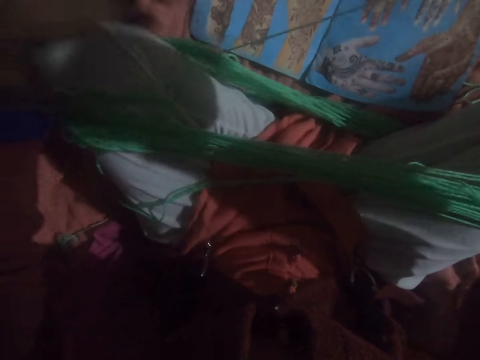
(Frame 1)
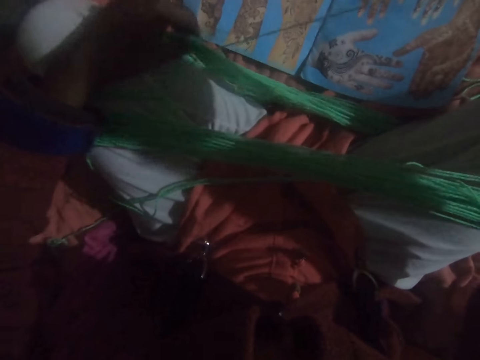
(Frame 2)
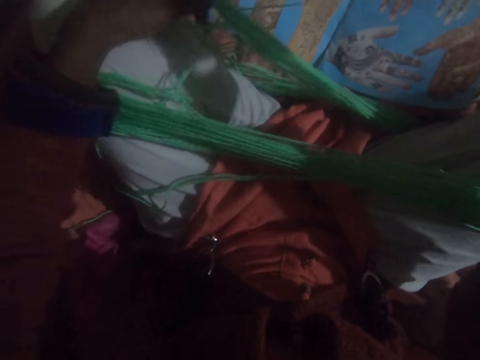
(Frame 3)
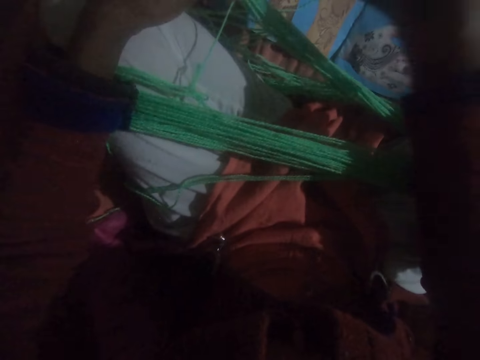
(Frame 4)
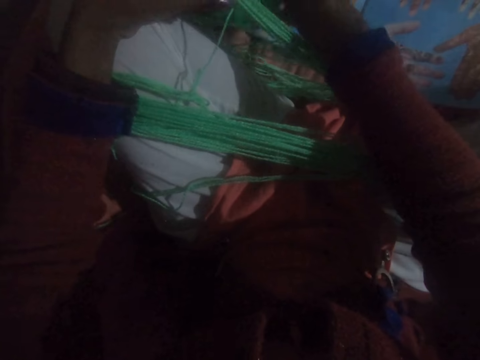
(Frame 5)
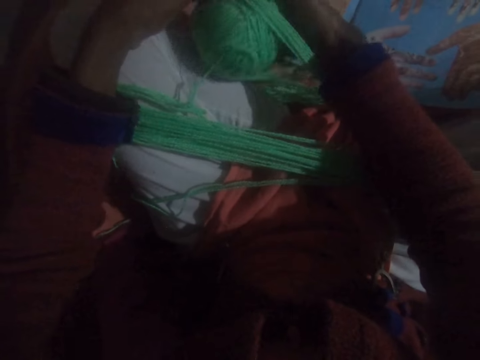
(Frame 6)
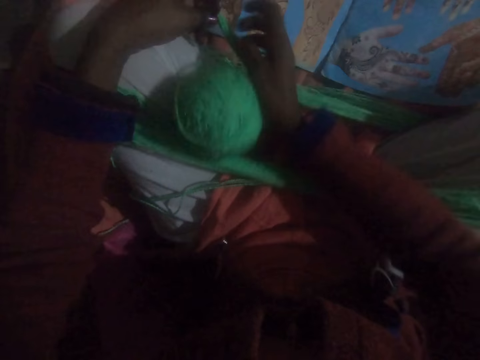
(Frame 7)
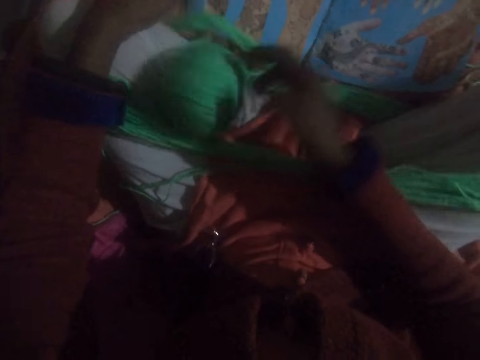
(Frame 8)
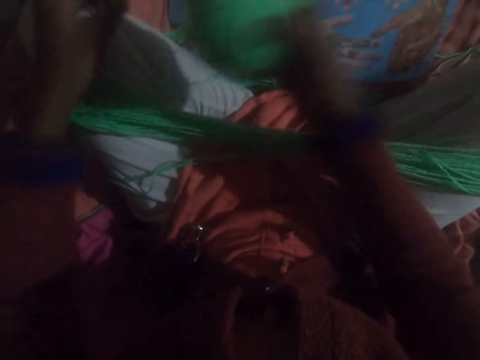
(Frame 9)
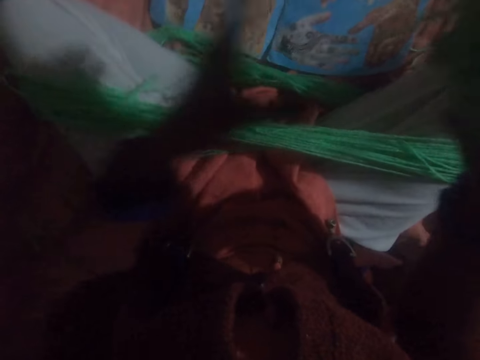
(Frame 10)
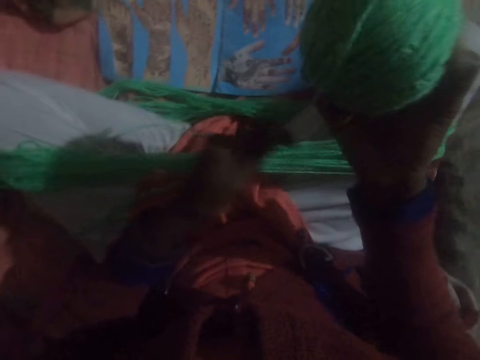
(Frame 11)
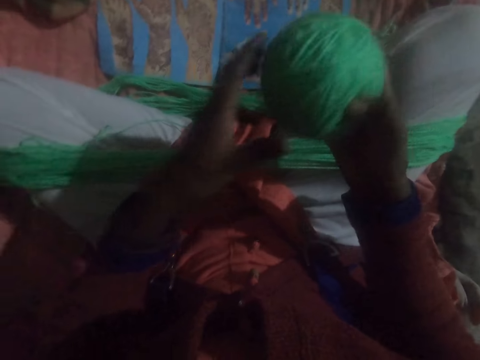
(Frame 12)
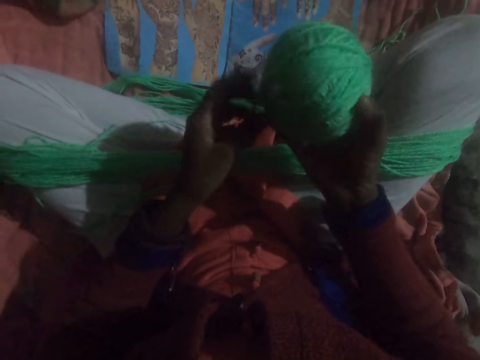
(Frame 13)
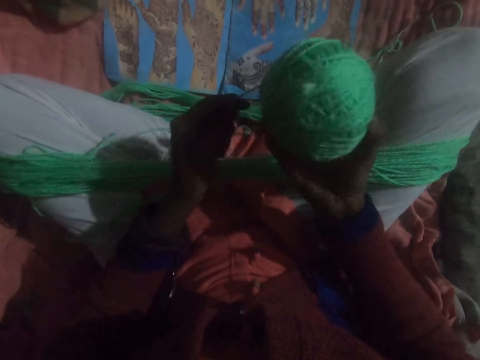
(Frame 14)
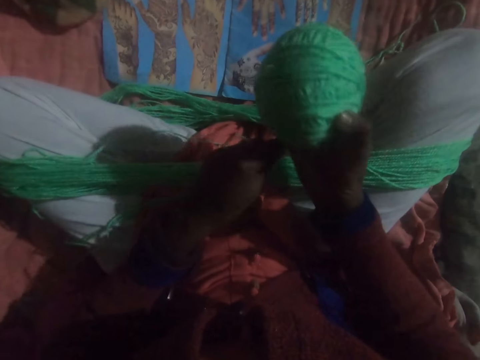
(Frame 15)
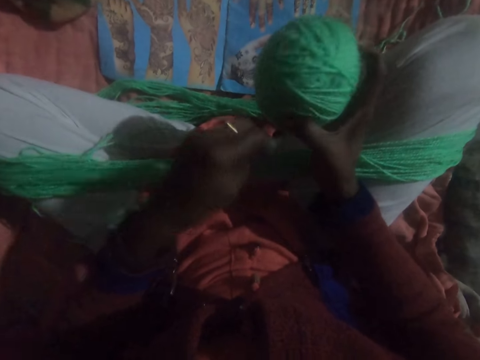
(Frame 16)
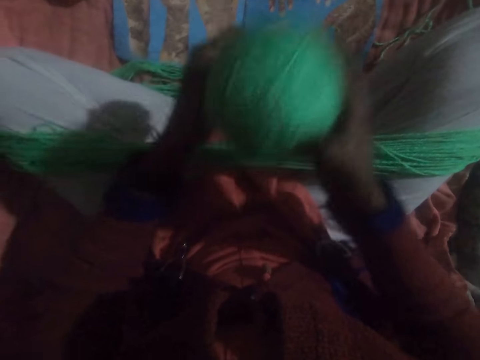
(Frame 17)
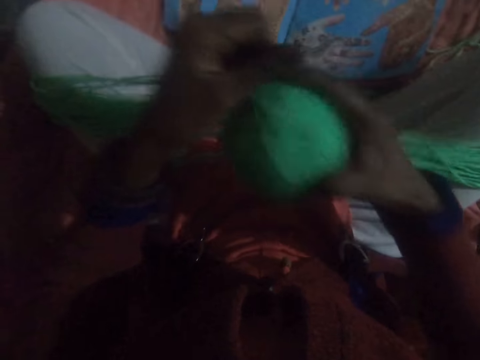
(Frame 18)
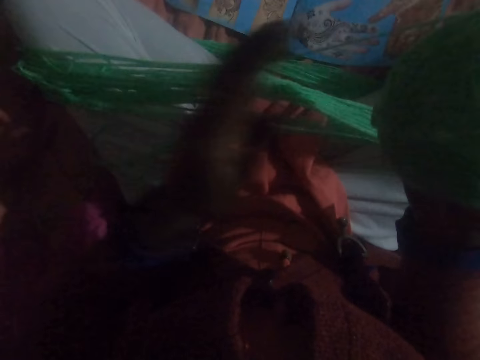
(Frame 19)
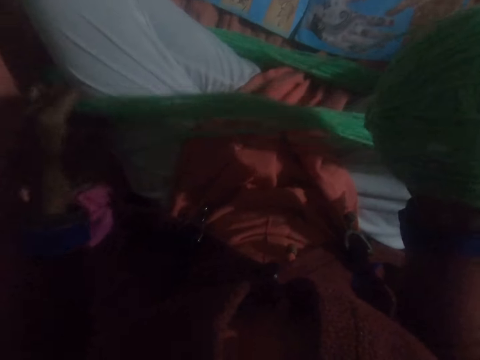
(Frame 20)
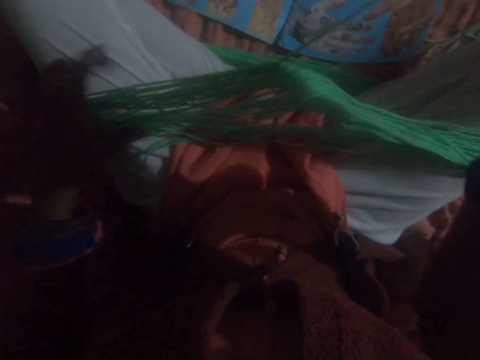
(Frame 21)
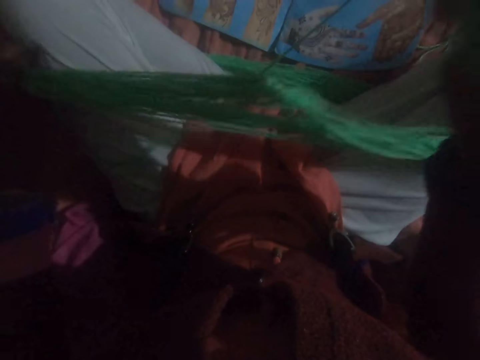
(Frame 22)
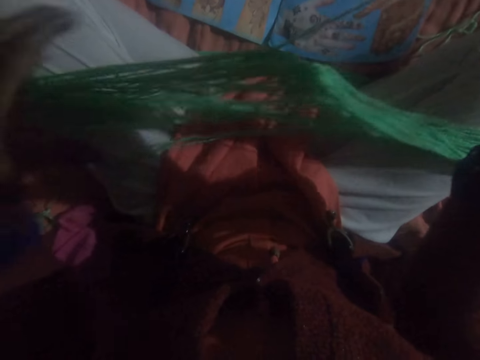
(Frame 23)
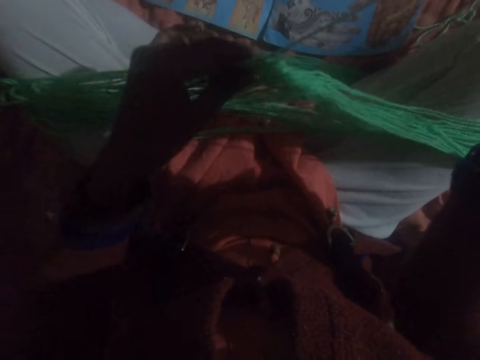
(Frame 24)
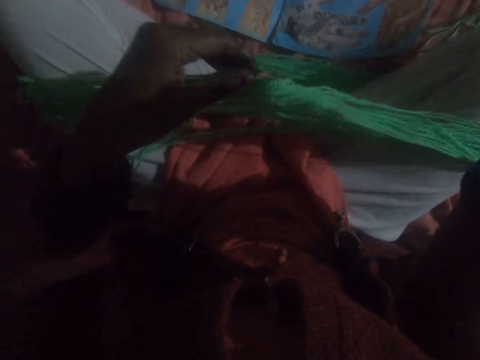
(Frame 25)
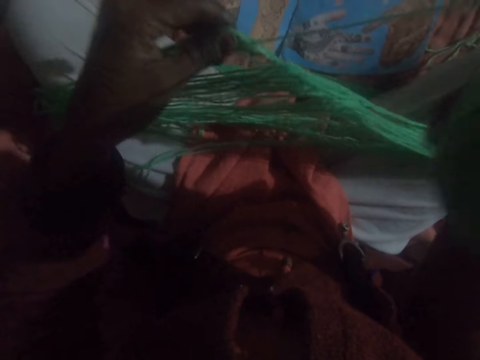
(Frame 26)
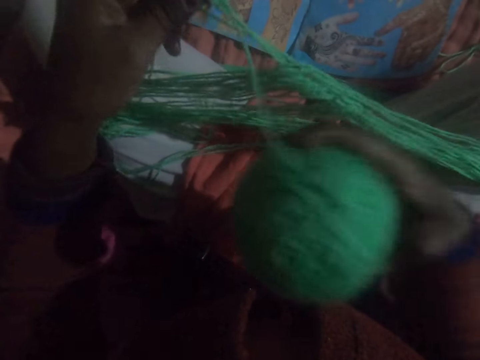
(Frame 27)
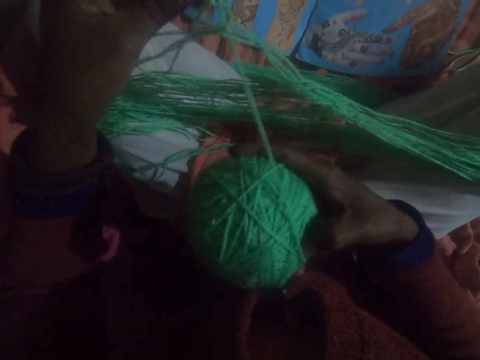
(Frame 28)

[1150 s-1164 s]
The camera wearer adjusts the thread. He passes the ball of yarn under the thread. He untangles the yarn on his legs. He adjusts the thread. He winds the yarn from his legs into the ball. He adjusts the thread. He untangles the yarn on his legs.

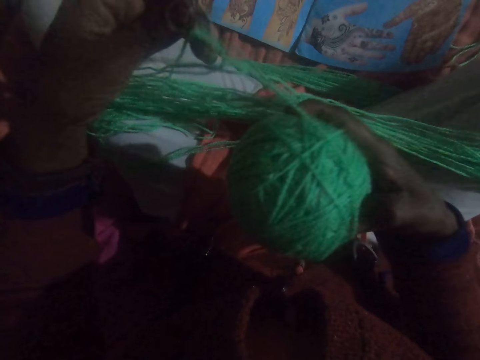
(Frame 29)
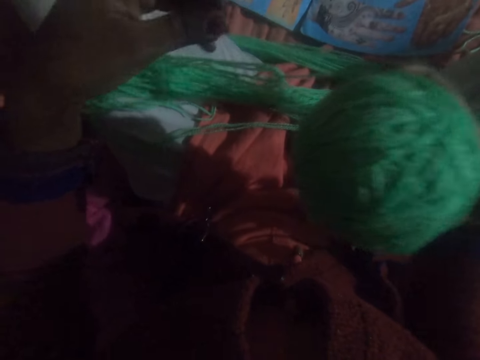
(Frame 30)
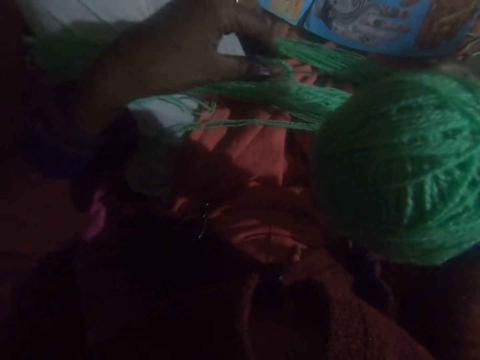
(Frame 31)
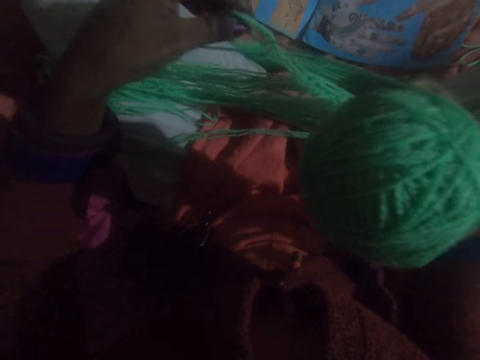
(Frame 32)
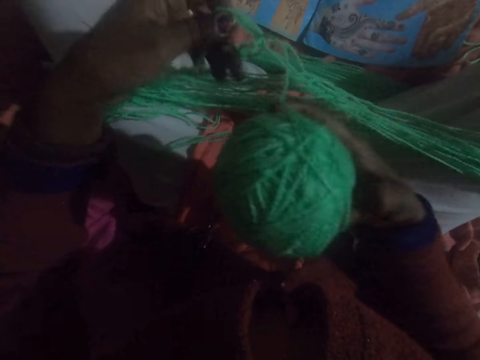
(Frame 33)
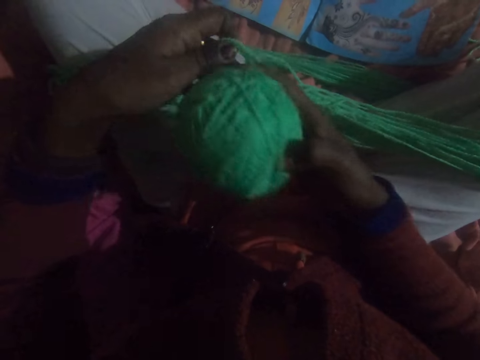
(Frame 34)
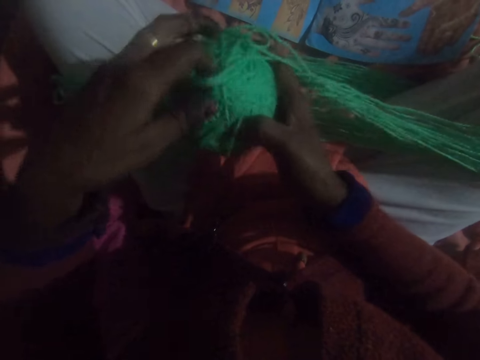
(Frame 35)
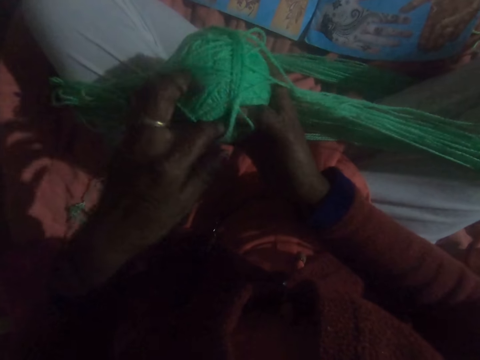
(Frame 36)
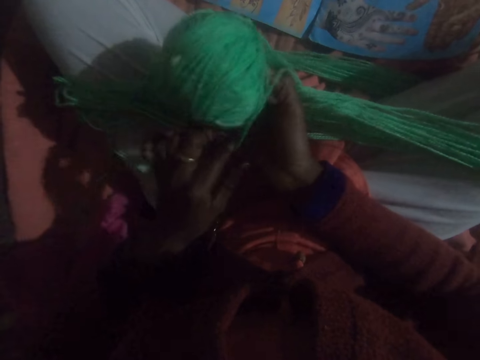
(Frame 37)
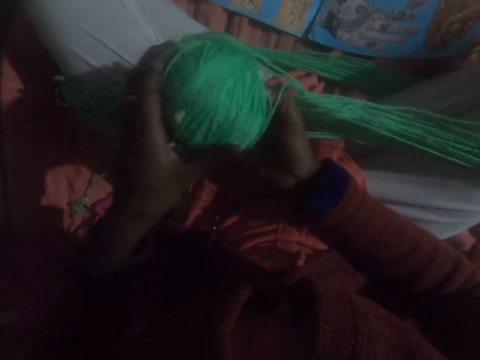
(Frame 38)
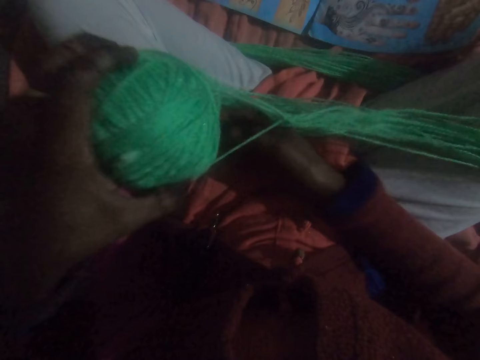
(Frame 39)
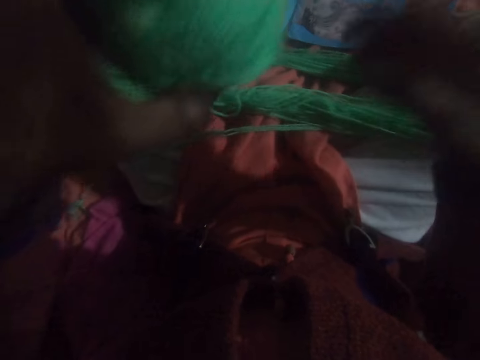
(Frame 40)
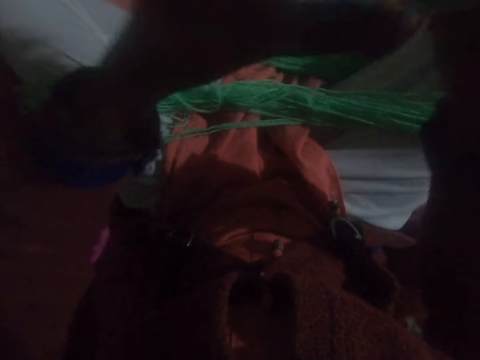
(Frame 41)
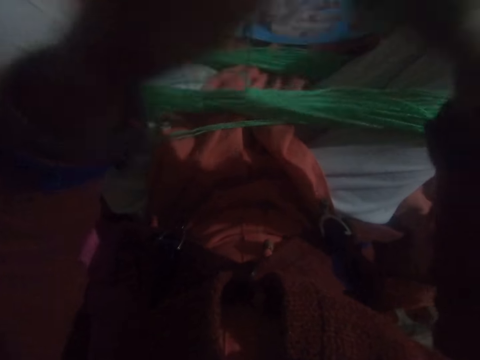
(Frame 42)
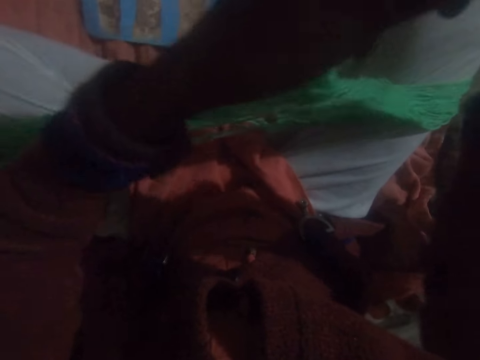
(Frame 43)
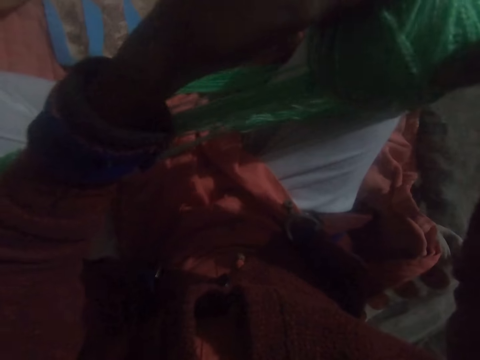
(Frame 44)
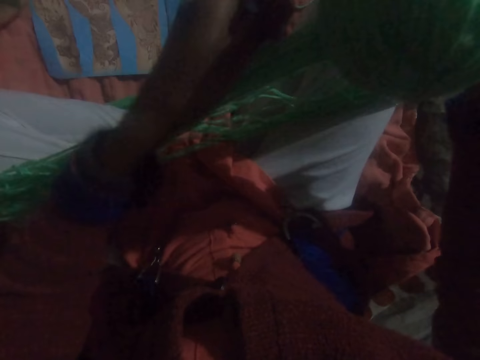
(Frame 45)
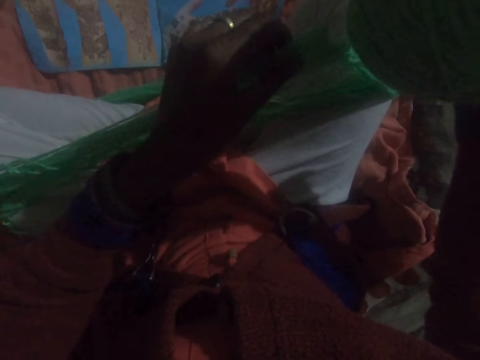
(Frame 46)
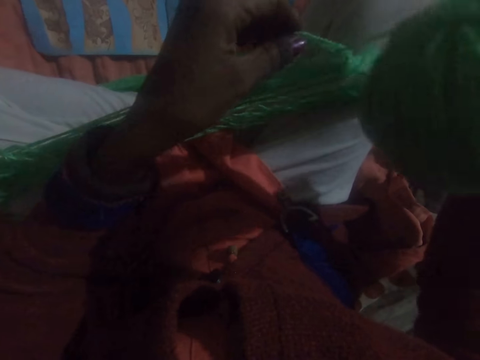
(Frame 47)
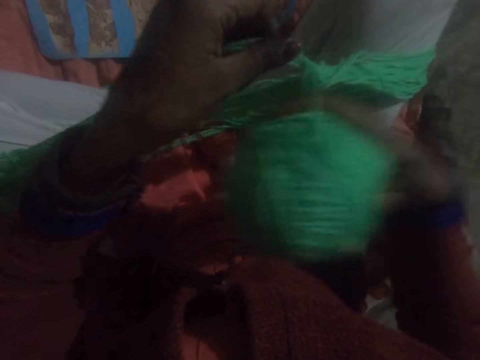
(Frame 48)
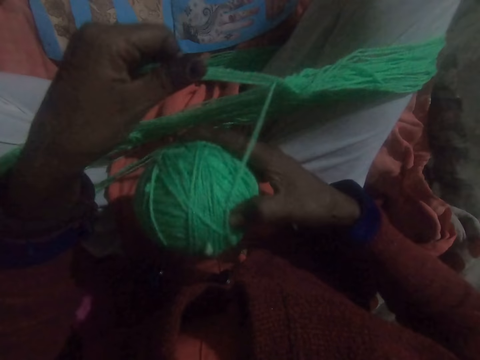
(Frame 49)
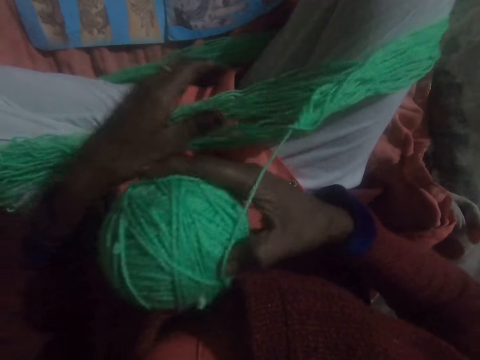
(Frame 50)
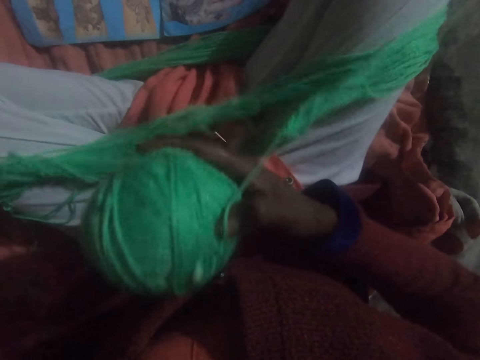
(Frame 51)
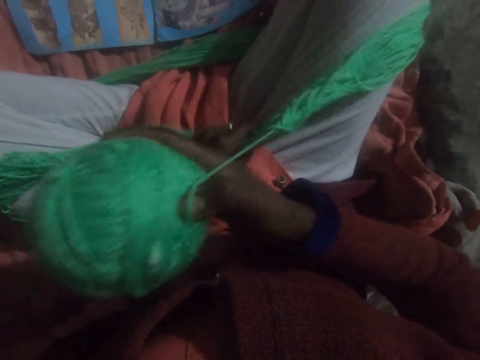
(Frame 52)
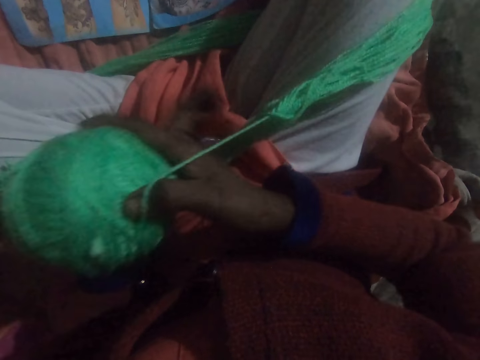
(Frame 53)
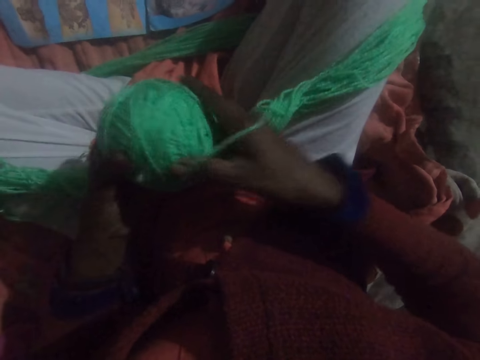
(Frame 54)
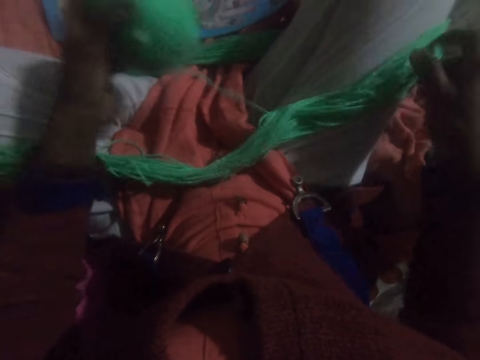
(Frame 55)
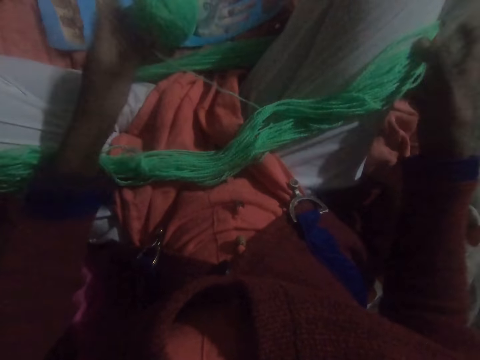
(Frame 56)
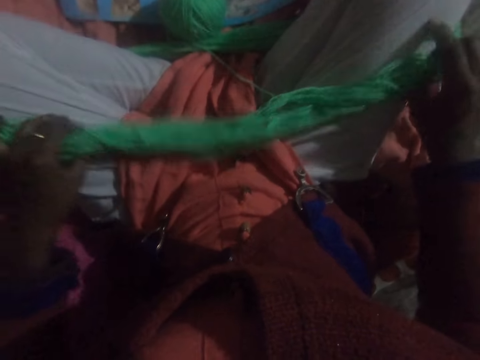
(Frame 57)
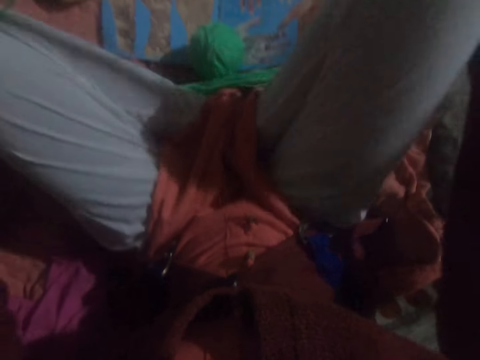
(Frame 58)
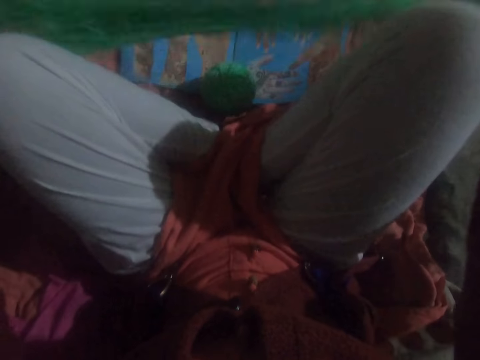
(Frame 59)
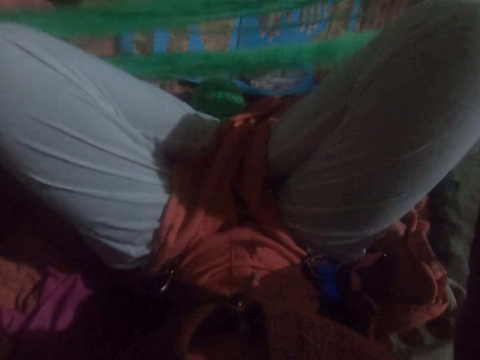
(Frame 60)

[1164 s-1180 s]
The camera wearer passes the ball of yarn under the thread. They run round the thread to the ball of yarn. They adjust the thread. They drop the ball of yarn on the floor. They take out the thread from their legs. They adjust the yarn on their legs.
